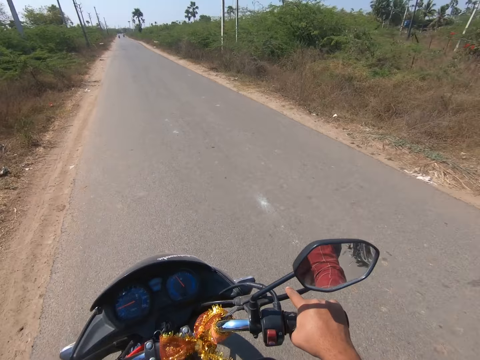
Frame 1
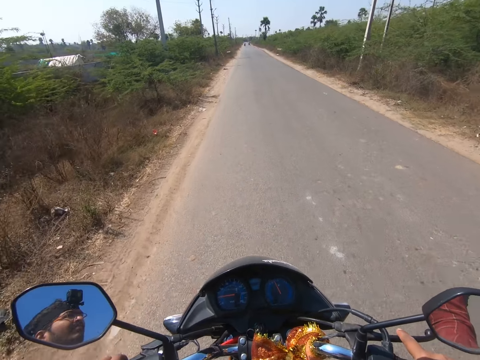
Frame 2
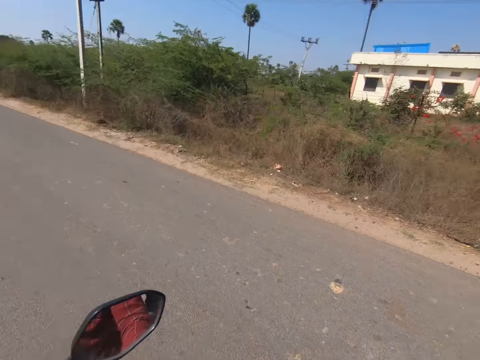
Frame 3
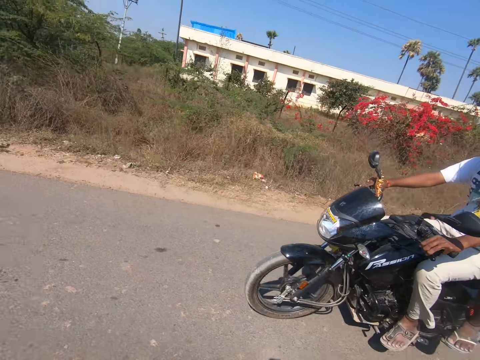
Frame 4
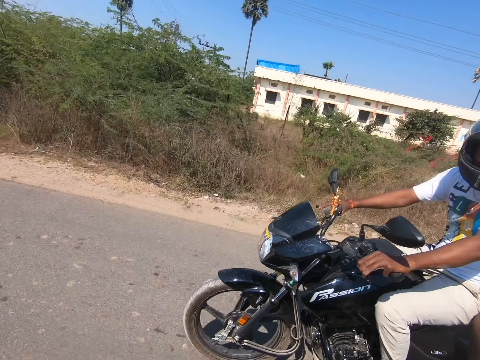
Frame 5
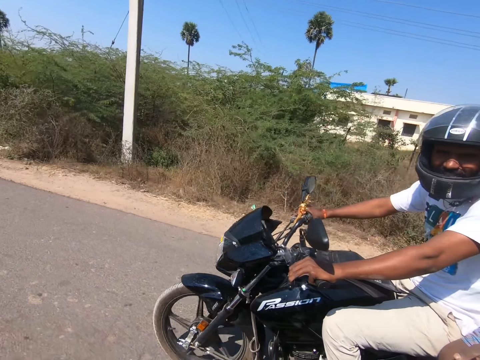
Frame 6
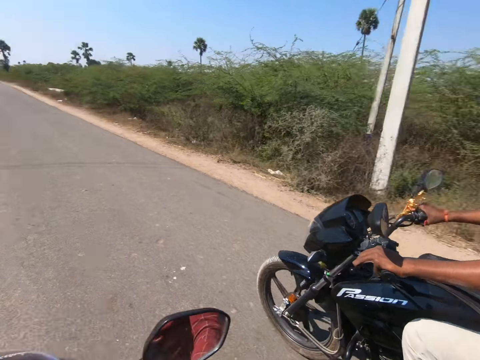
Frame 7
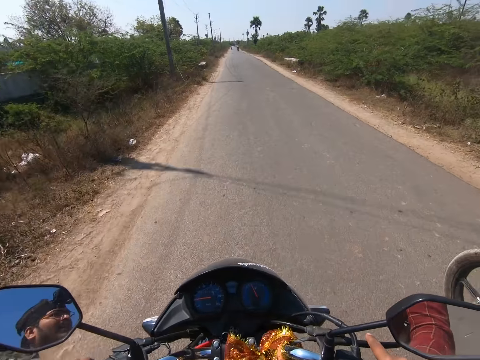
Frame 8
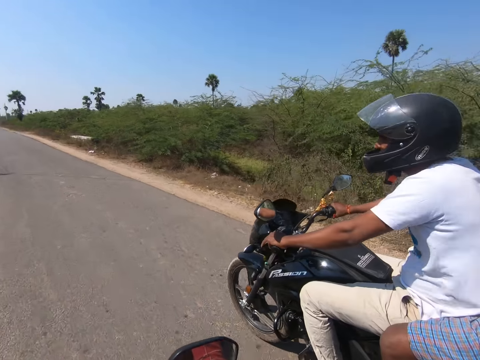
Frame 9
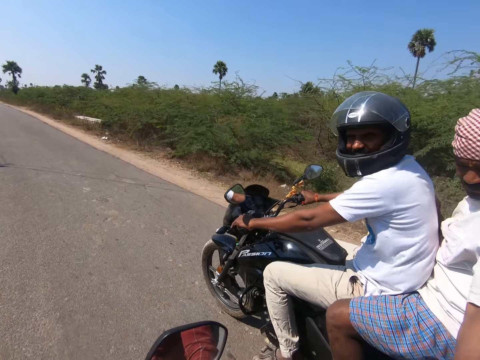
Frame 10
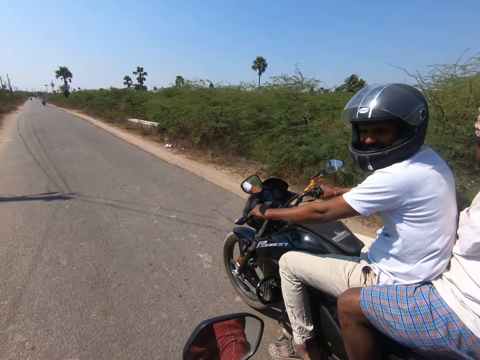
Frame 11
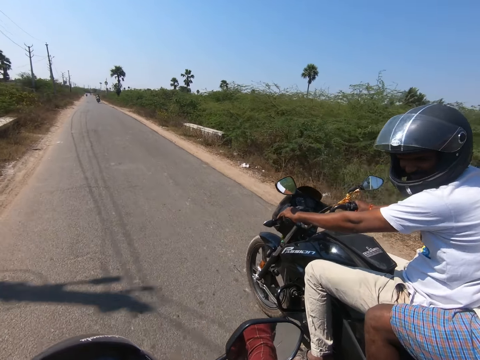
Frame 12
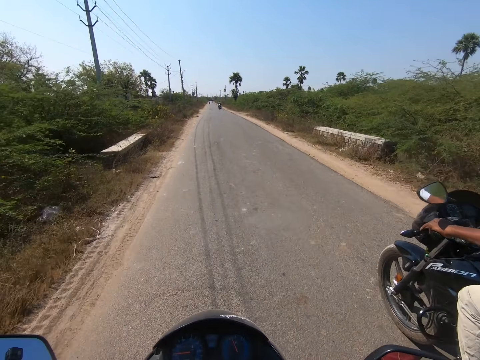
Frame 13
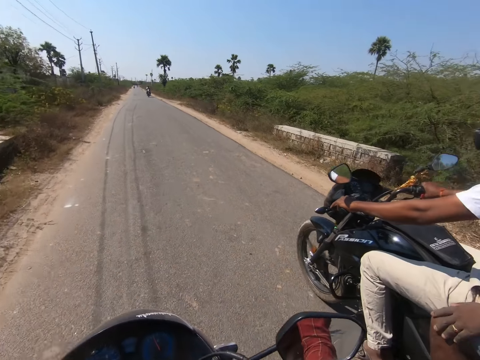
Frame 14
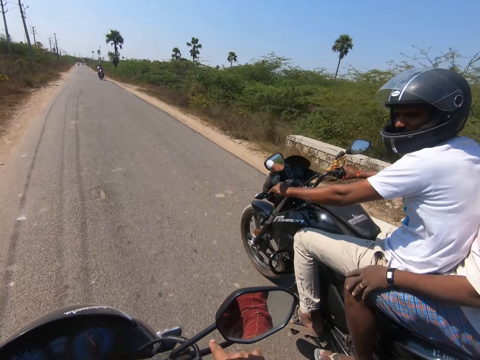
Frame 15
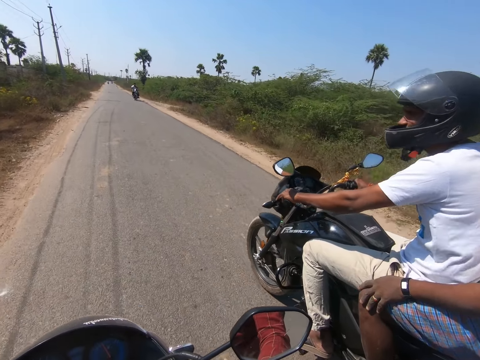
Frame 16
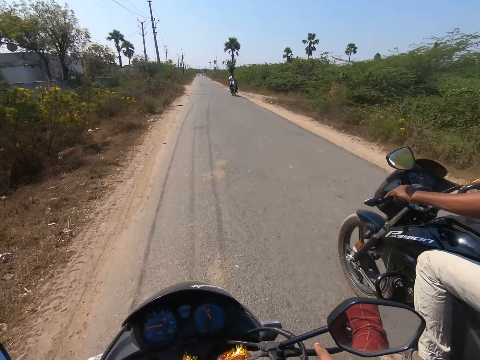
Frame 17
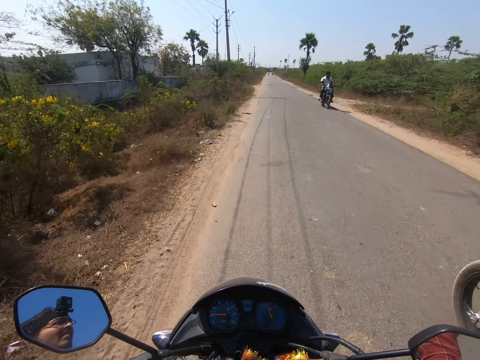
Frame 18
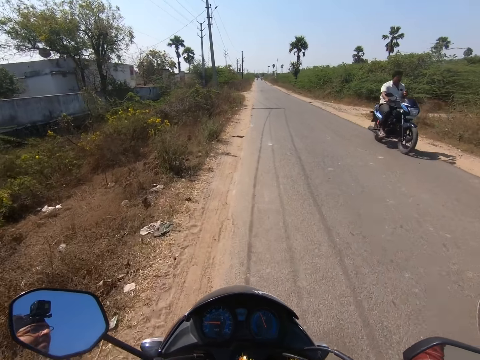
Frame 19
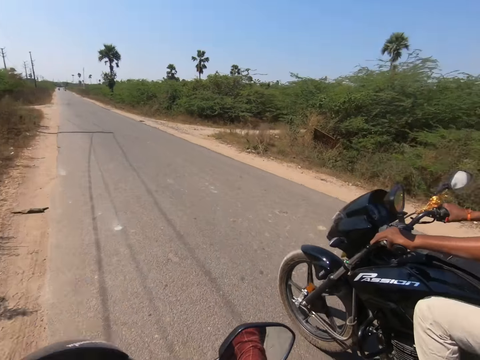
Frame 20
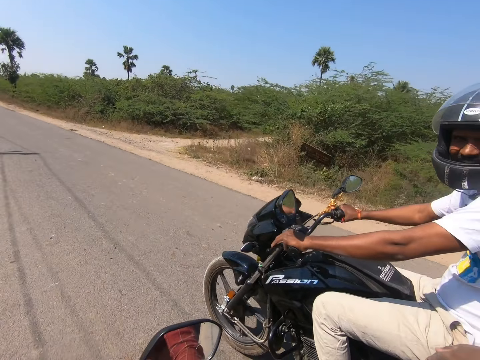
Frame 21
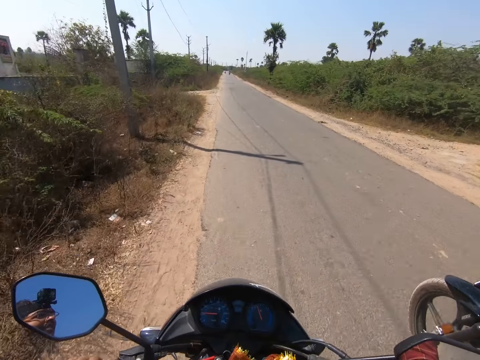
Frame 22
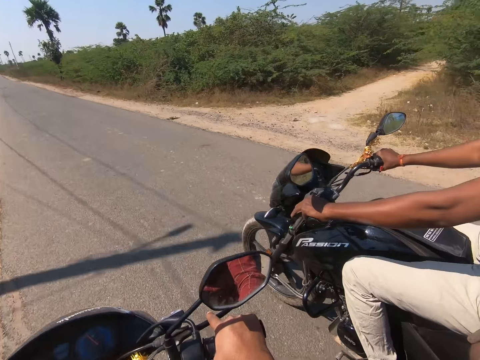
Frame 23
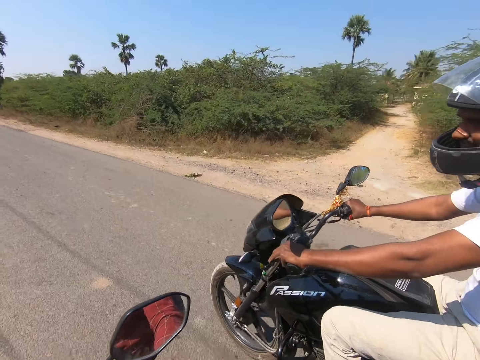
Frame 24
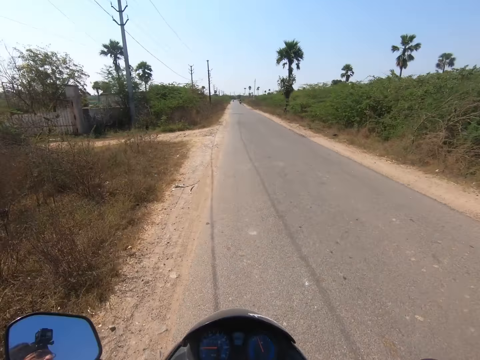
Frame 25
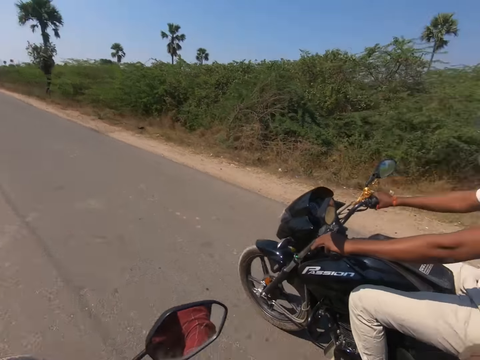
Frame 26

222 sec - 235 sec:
The camera wearer rides the motorcycle. They look around. They ride past a motorcyclist. They talk with the people on the motorcycle. They ride the motorcycle. They interact with the cyclist and the passenger.

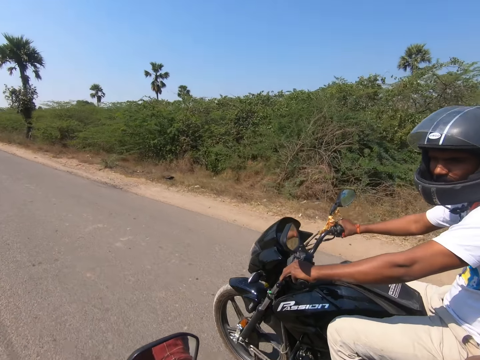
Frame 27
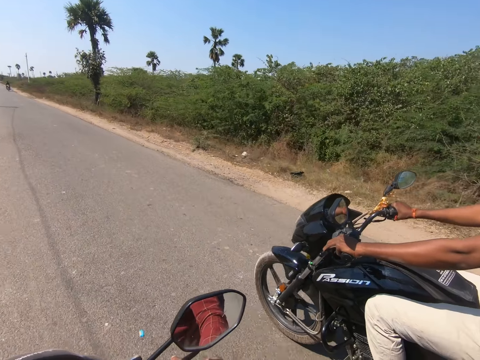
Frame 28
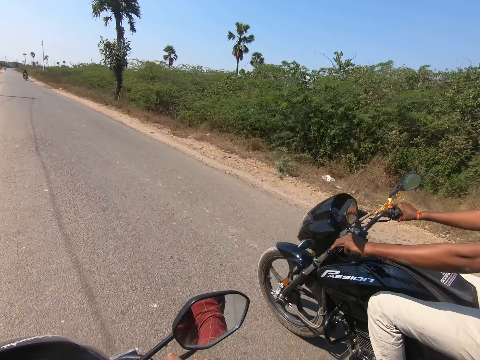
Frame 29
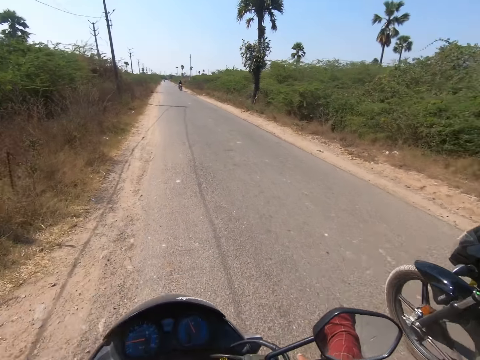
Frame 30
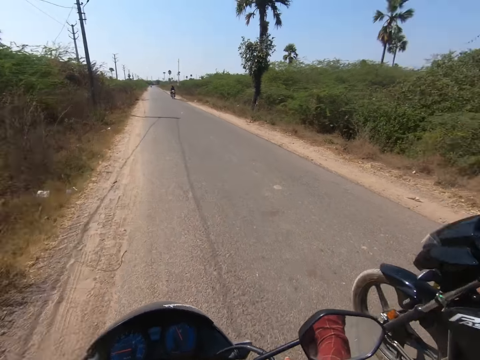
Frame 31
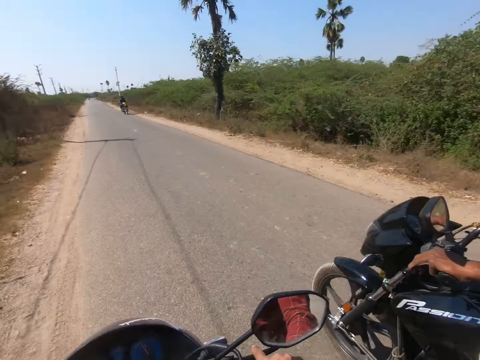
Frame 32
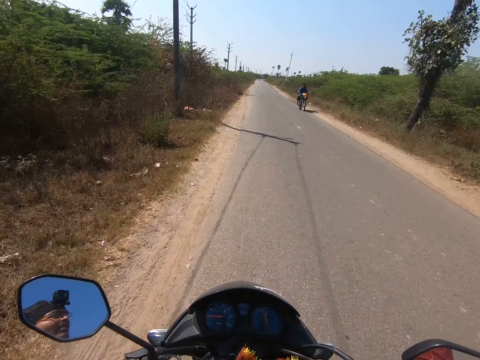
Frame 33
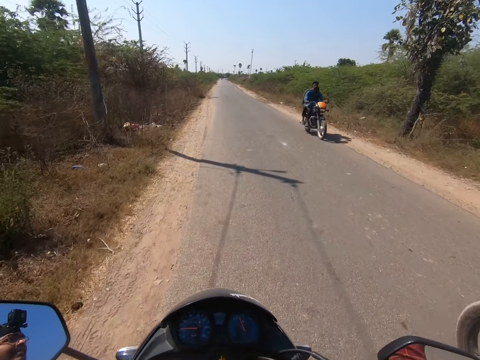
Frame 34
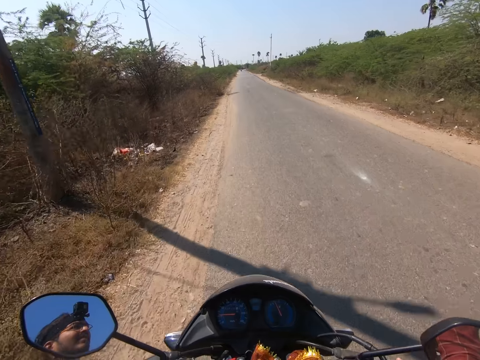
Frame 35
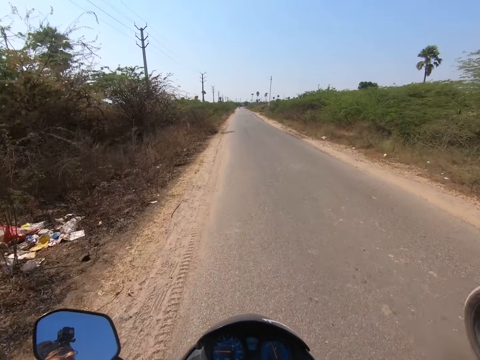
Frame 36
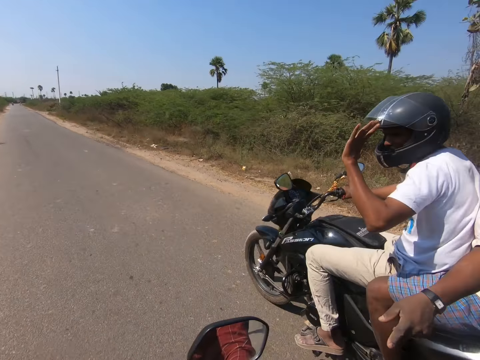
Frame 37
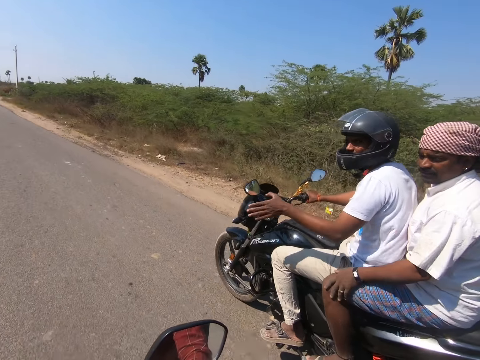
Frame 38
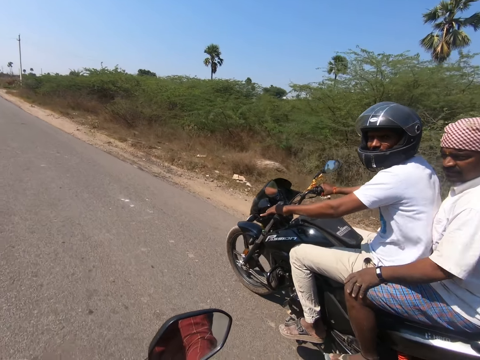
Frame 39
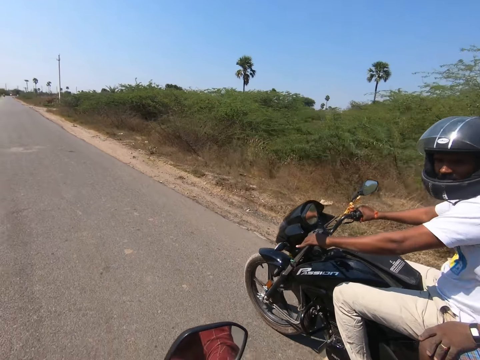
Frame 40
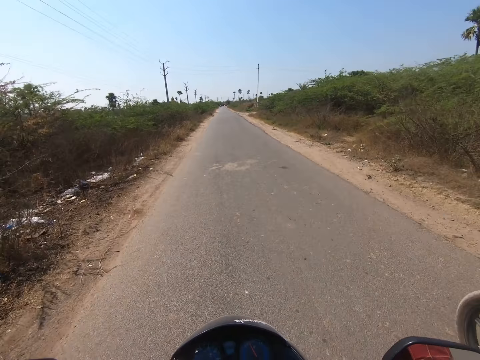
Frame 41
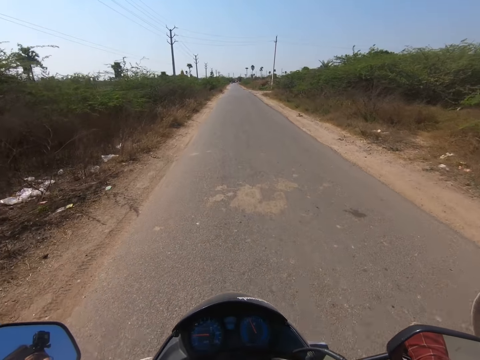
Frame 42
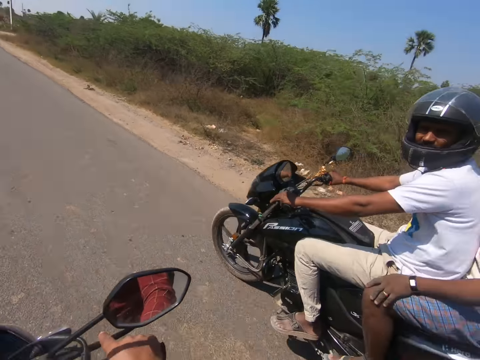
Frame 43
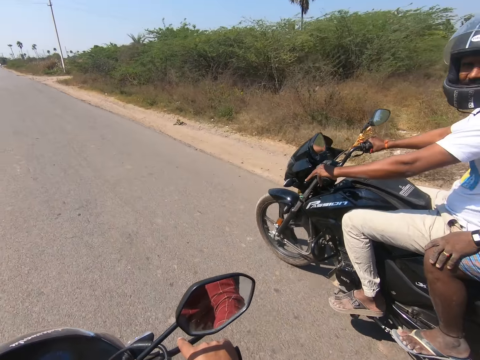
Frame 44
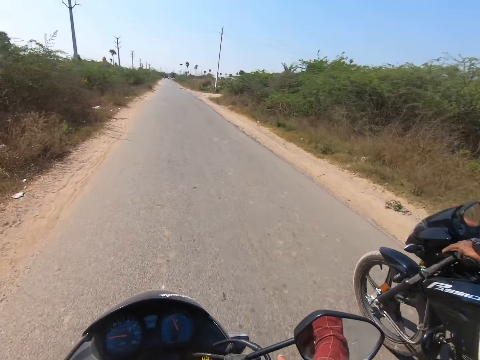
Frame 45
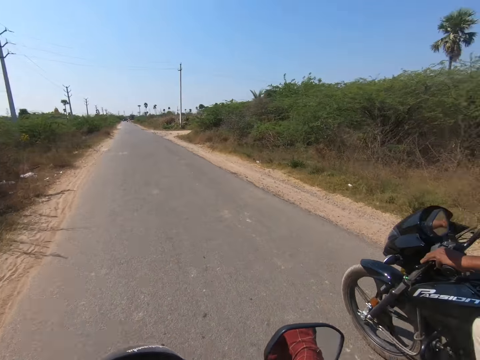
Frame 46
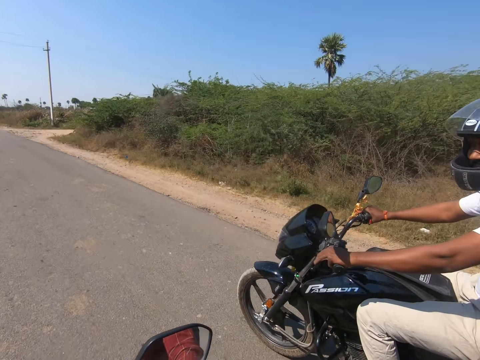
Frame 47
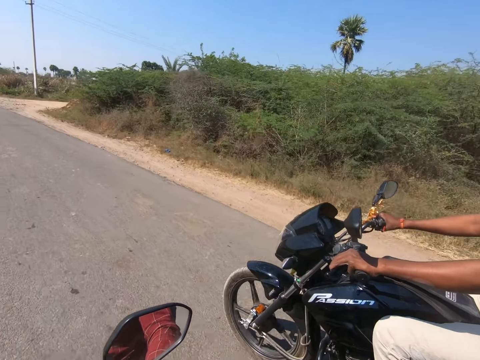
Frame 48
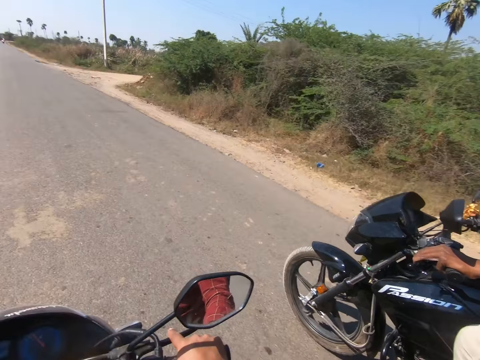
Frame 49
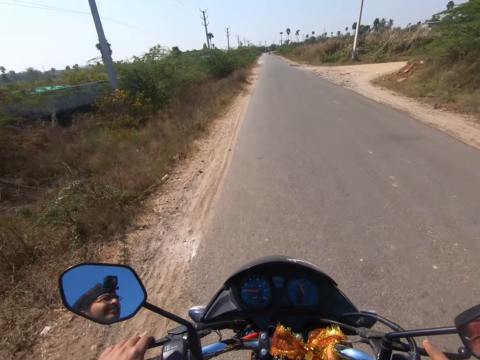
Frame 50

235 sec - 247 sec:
The camera wearer looks around. They talk with the people on the motorcycle. They ride the motorcycle. They ride past a motorcyclist and a passenger. They talk with the people on the motorcycle. They ride the motorcycle. They look around.

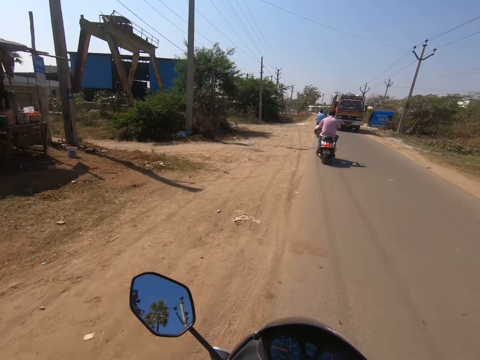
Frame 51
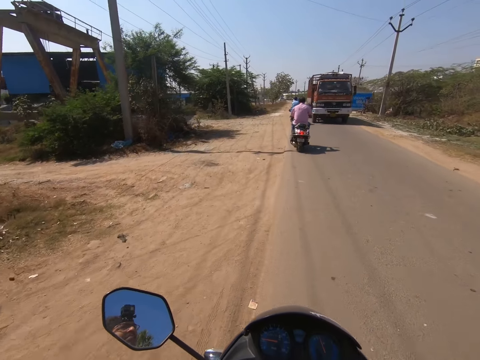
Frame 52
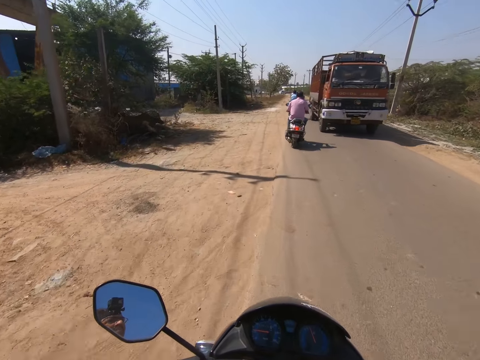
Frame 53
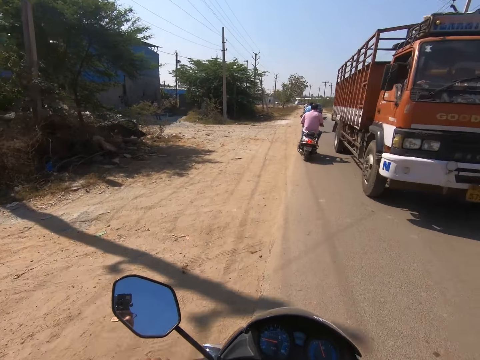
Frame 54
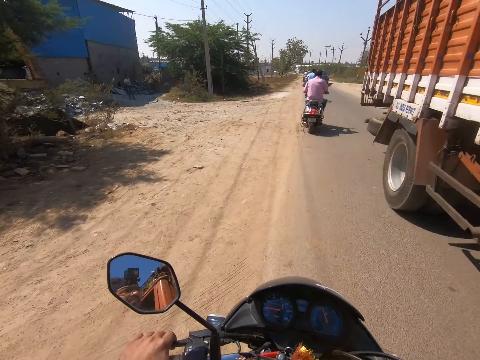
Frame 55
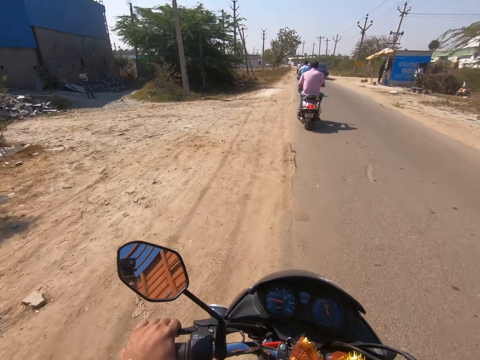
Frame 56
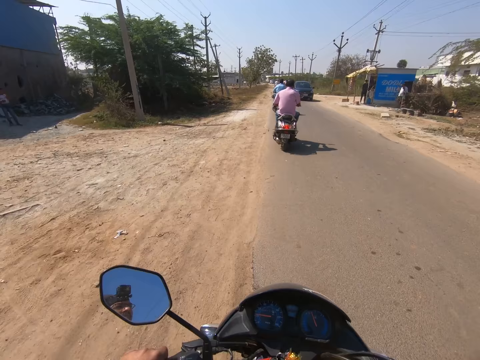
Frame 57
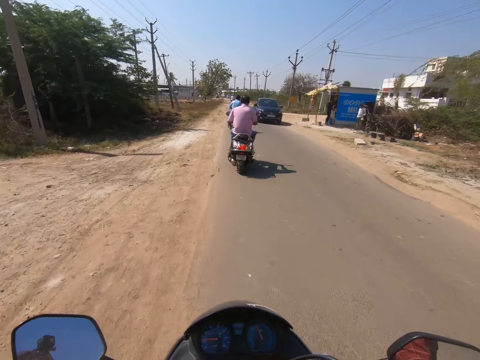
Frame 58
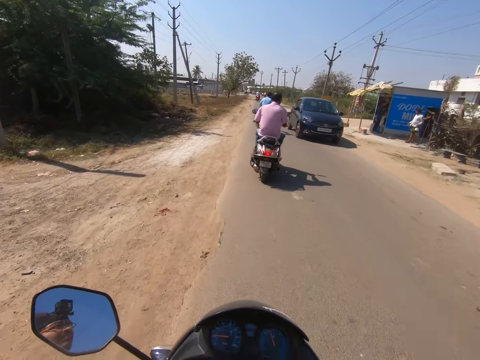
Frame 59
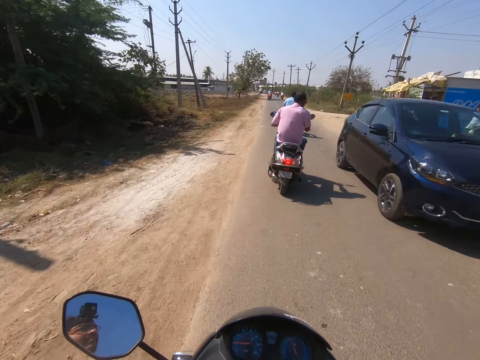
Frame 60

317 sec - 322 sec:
The camera wearer passes a truck on the road. They pass a blue car on the road.
